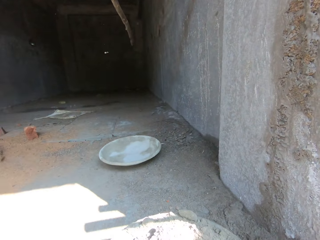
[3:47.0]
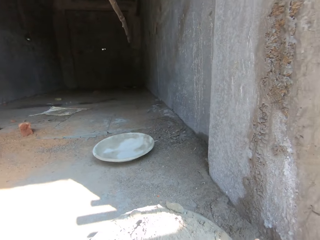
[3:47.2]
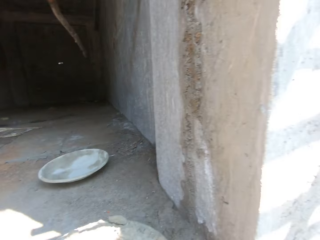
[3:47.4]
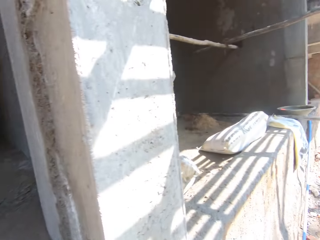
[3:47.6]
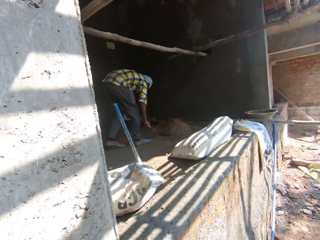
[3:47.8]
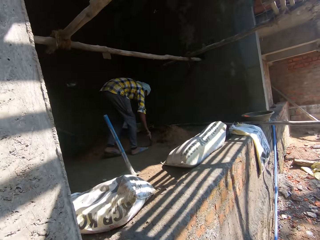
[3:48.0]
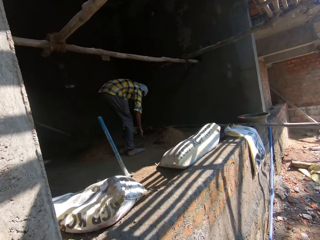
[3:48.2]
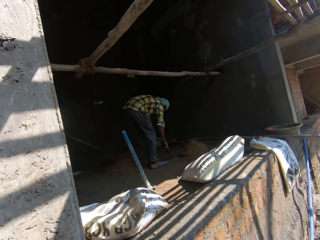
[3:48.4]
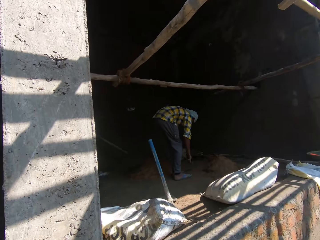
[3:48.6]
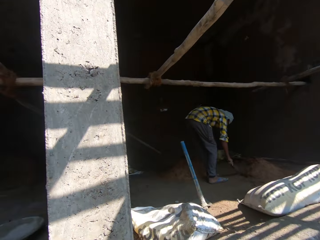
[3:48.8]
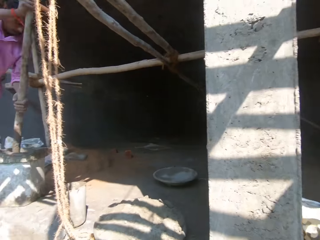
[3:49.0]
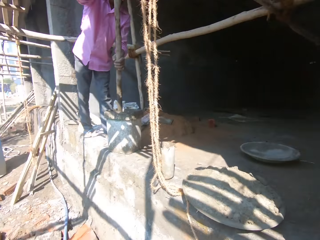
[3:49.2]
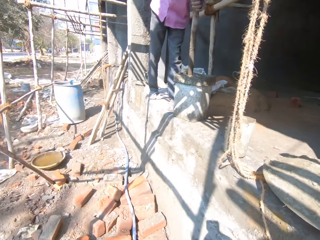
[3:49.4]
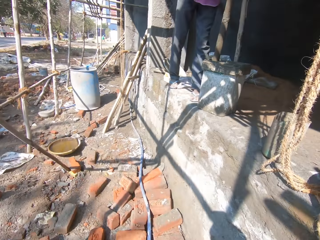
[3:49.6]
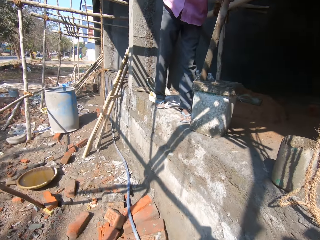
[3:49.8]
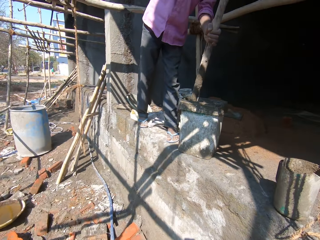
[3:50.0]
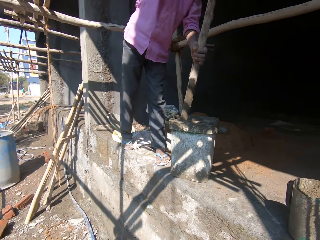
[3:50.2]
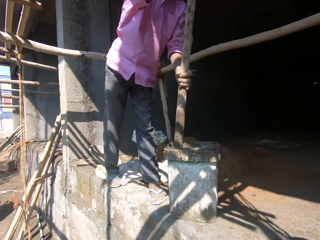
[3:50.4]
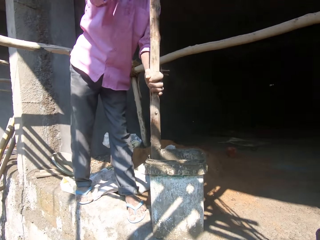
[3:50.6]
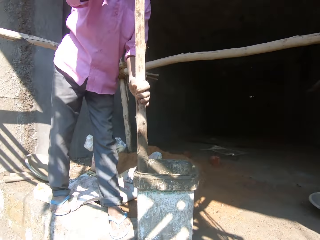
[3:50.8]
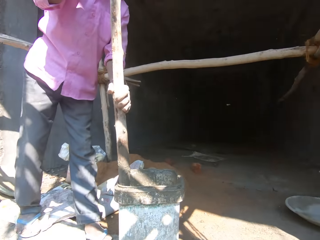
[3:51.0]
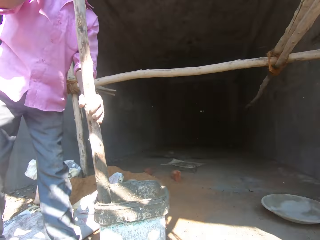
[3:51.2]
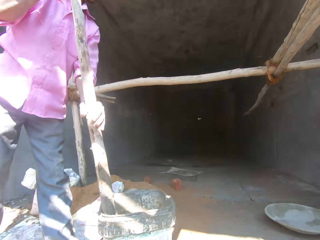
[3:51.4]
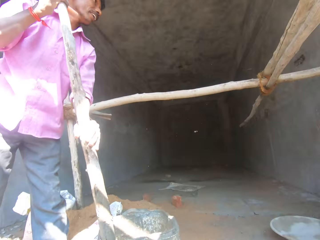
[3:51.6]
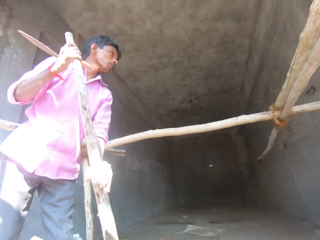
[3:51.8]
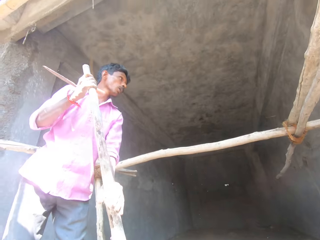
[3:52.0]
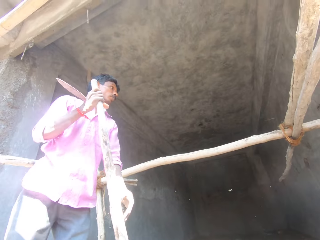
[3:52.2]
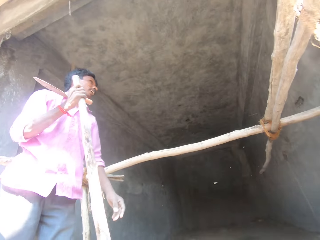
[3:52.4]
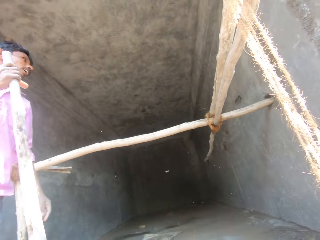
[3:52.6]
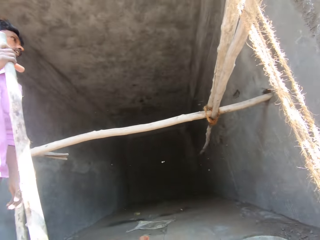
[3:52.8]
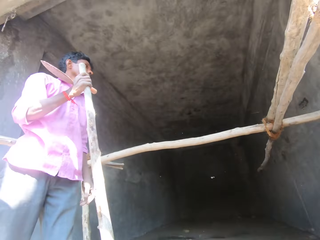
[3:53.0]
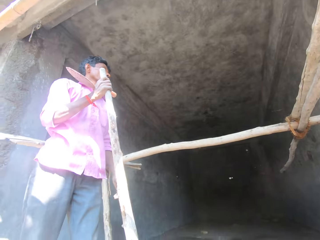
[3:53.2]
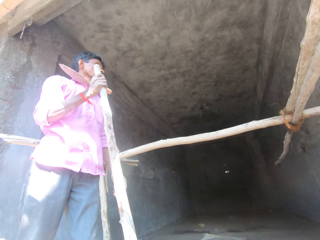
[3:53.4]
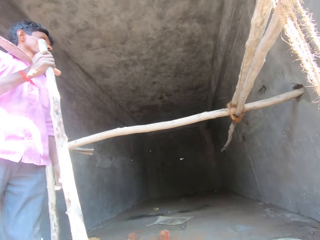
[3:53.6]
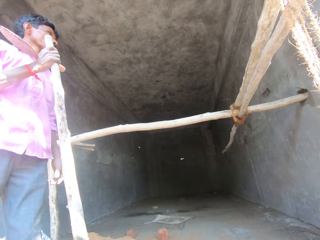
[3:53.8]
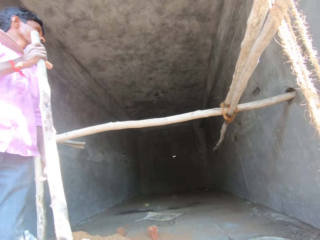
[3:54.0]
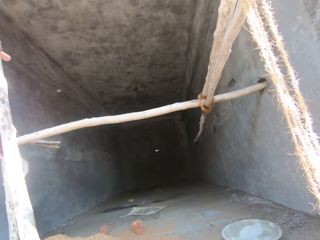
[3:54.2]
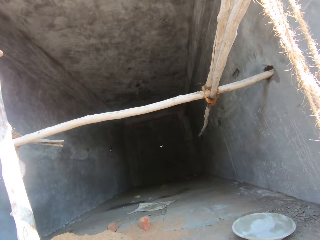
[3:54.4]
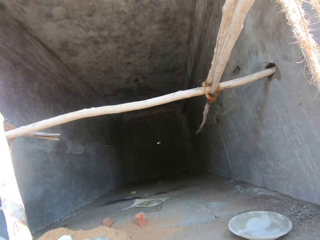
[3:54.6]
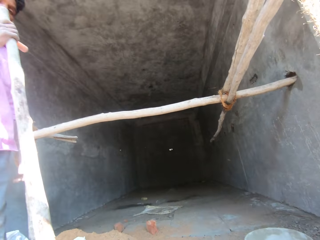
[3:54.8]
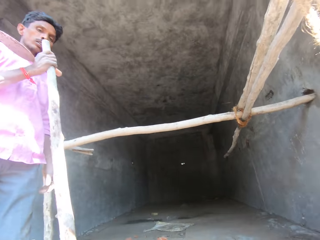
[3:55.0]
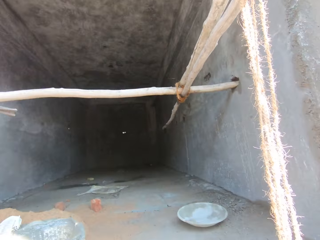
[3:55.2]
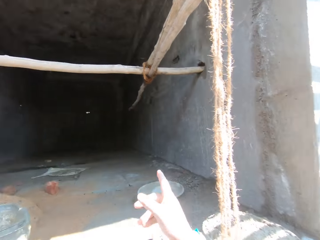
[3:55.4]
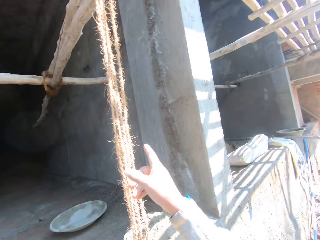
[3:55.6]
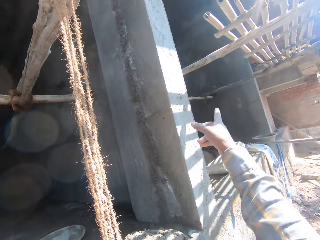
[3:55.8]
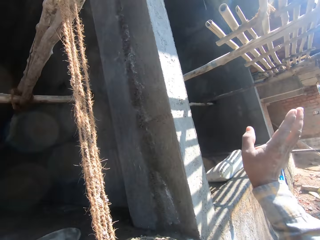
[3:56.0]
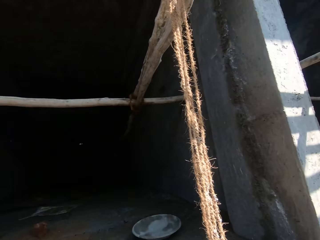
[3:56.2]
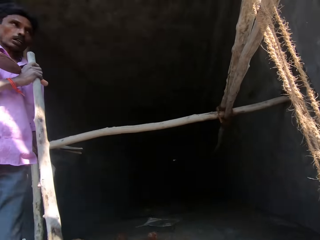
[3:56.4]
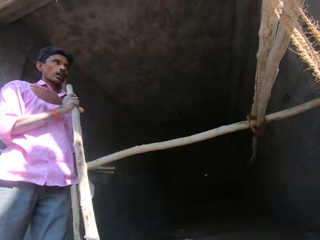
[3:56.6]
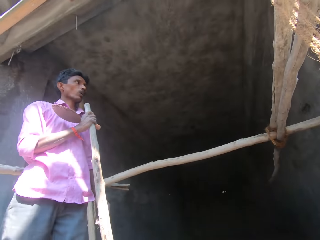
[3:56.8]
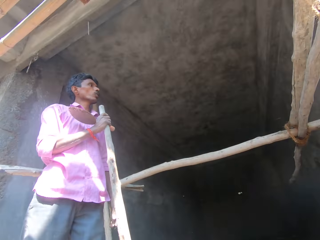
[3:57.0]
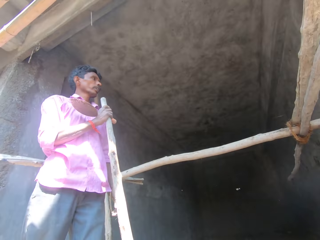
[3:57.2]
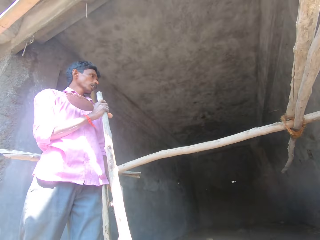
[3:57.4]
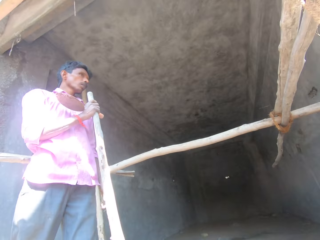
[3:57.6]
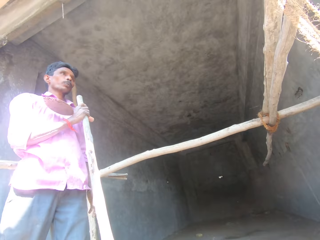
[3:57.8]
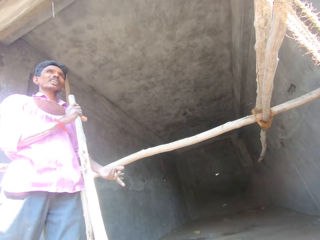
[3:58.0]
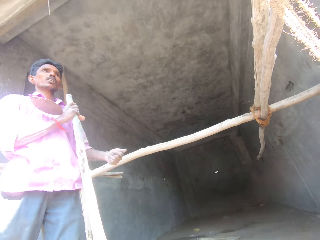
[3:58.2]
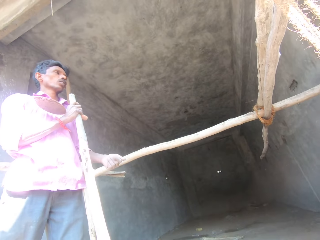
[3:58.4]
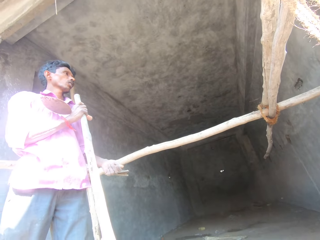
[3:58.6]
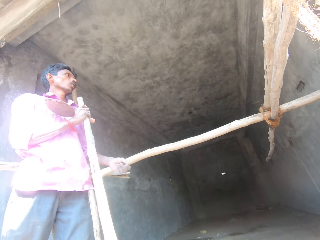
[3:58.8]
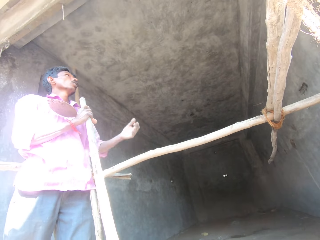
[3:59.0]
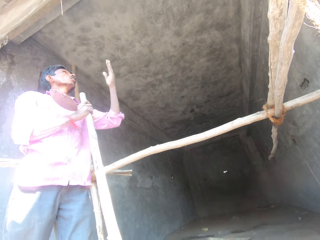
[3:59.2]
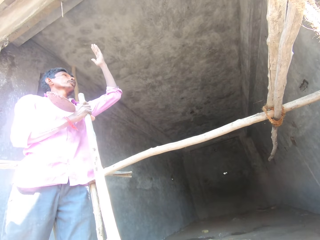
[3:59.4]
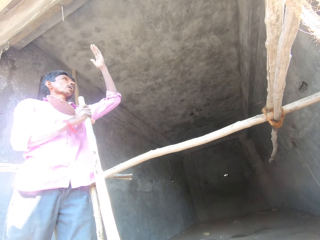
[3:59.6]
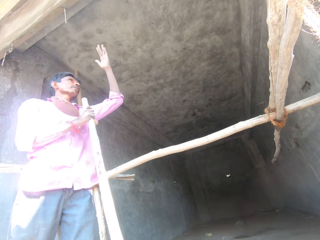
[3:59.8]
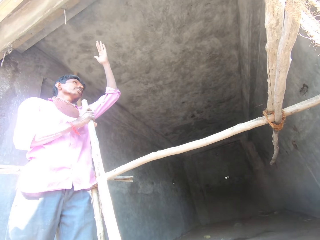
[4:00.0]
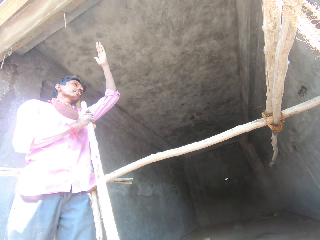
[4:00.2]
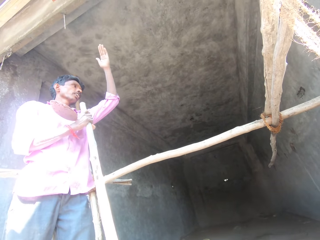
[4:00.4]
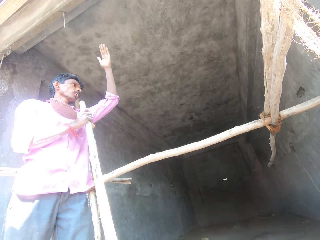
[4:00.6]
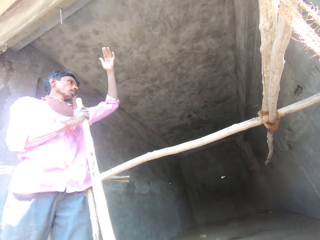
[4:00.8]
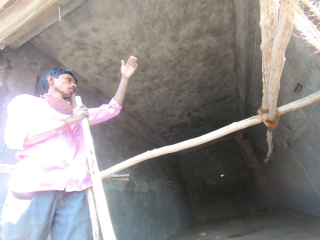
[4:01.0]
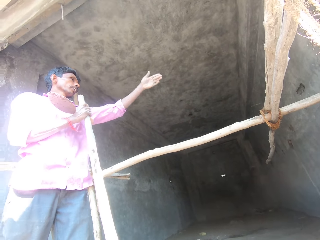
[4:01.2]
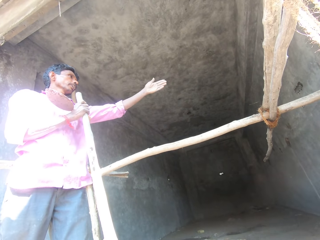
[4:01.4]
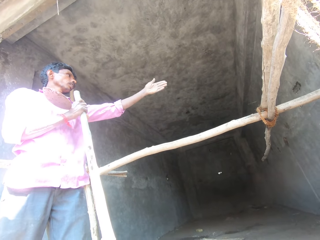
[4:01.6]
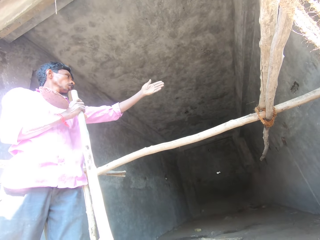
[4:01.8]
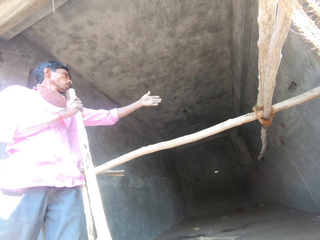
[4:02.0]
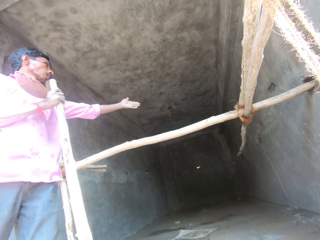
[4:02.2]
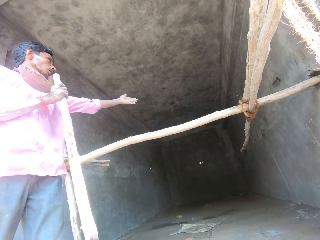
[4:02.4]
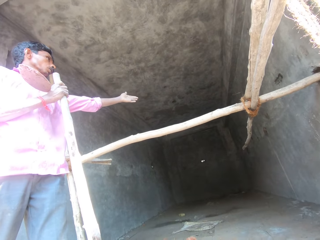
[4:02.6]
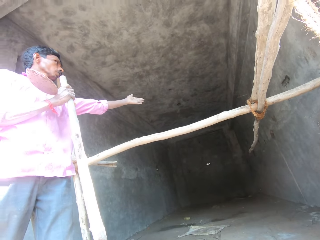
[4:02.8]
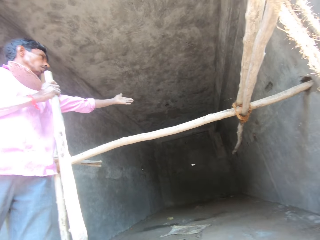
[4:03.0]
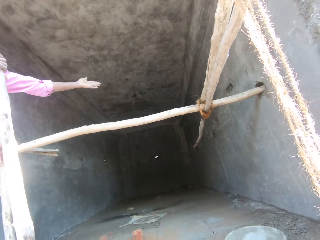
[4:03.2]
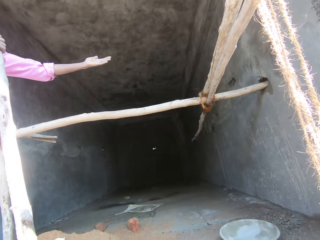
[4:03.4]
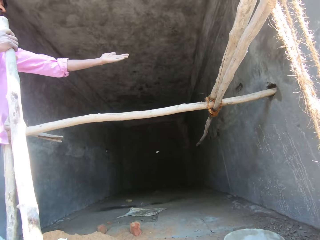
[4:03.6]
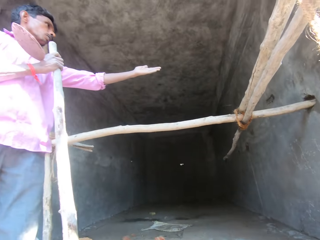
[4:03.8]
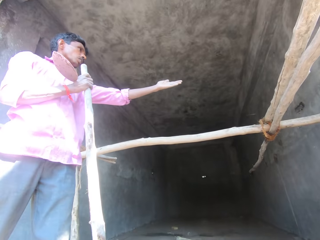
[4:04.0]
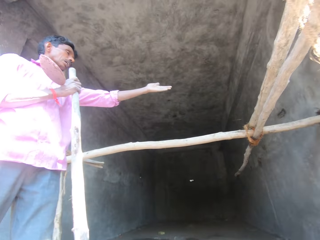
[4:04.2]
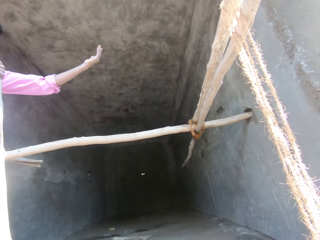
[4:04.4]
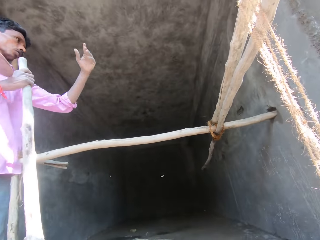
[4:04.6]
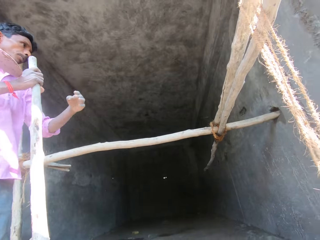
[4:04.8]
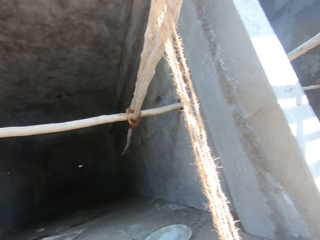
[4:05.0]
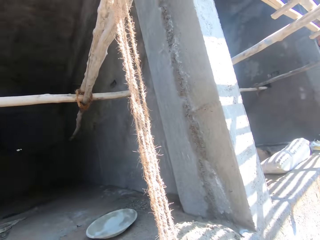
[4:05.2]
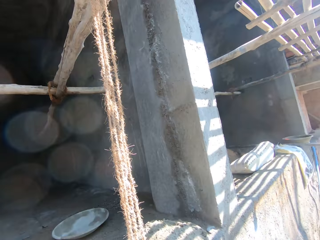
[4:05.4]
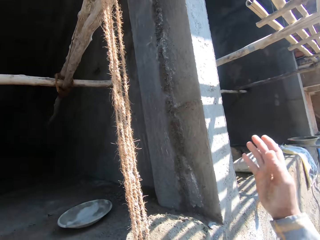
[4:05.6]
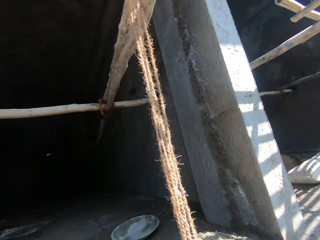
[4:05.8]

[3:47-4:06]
The camera wearer walks toward a man. The man sweeps the floor with a broom. The camera wearer looks around the field. He walks toward another man. A person mixes concrete. The second man holds the wood with both hands and pulls his hand off the wood. The camera wearer looks at the room. He converses with the person. He gestures his hand. The second man gestures his hand.

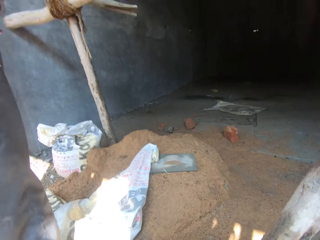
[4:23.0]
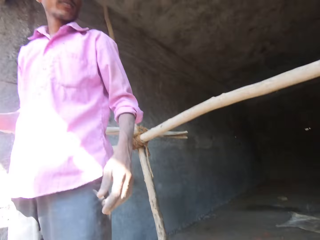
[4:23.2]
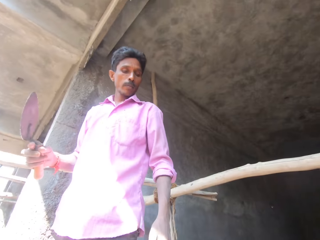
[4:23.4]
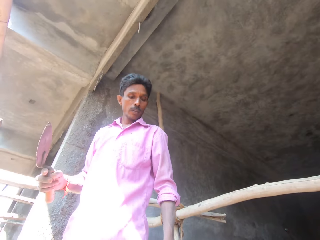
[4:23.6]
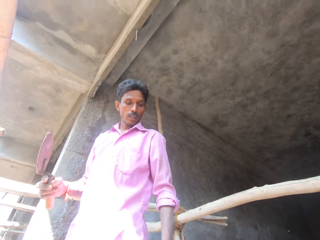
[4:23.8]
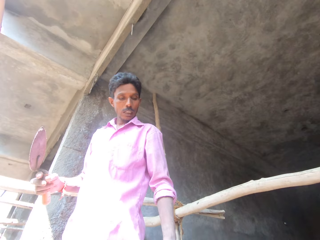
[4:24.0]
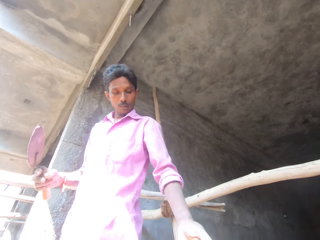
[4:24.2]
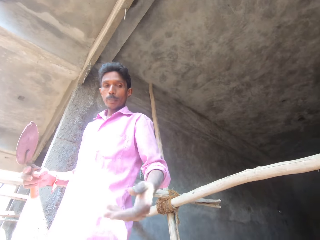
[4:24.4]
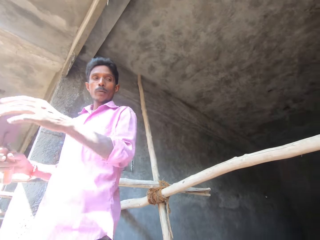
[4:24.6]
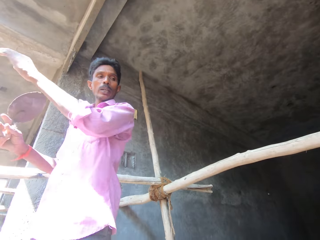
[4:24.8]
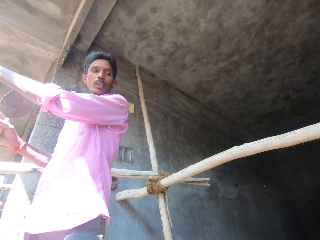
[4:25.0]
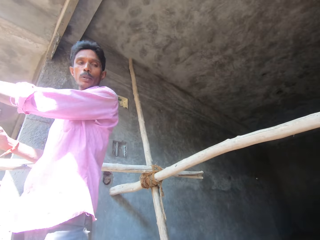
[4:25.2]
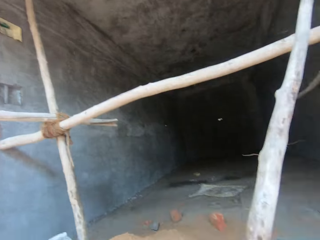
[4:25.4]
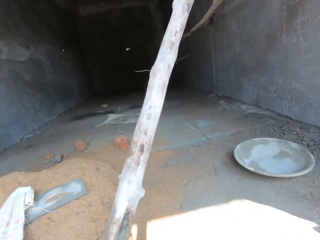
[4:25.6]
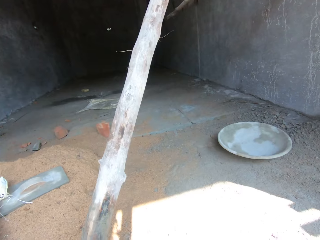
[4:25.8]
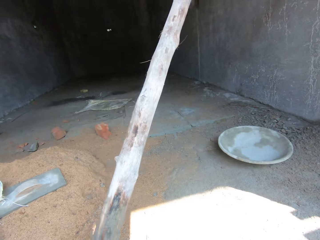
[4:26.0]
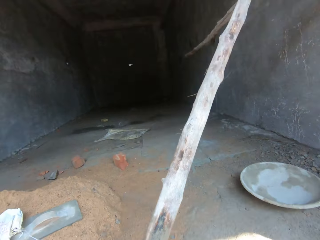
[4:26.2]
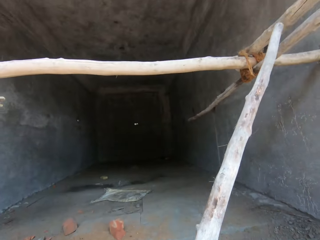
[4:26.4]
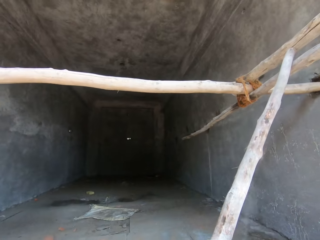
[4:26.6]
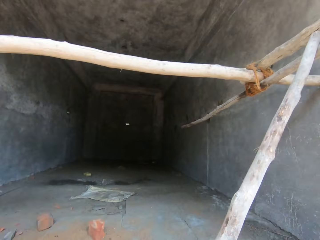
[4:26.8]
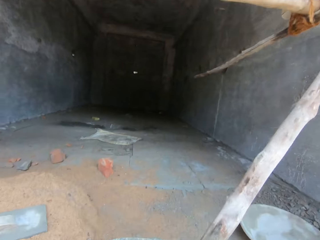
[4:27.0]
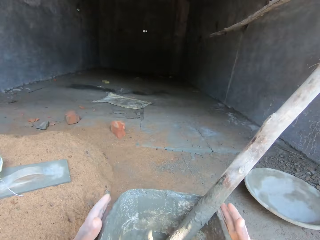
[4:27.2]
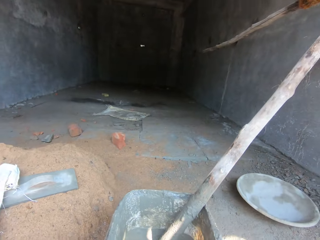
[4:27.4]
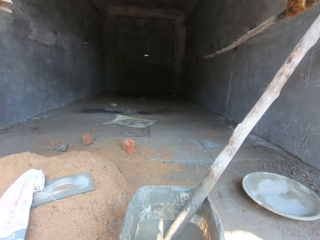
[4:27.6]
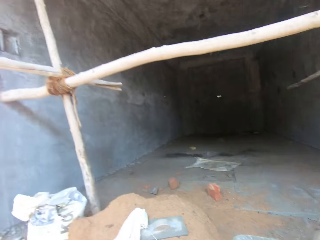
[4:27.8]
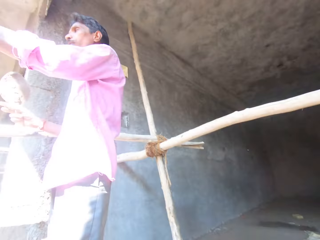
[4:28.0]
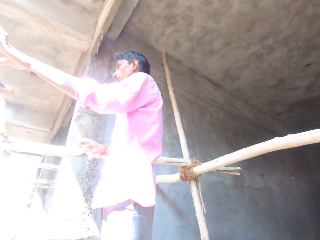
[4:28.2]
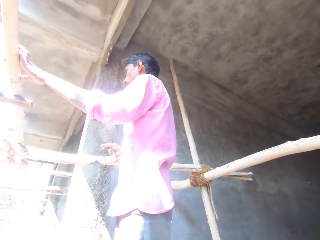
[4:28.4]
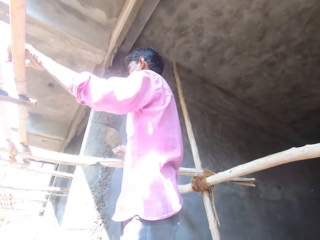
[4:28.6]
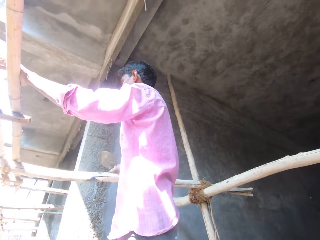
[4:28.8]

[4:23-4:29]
The camera wearer converses with a person. A man holds a trowel and gestures his hand. The camera wearer carries the bucket with concrete. They push the bucket aside.
